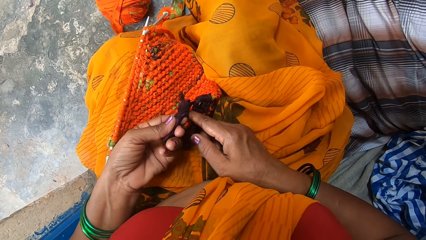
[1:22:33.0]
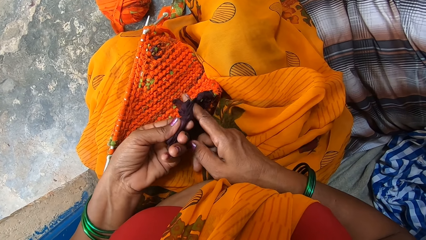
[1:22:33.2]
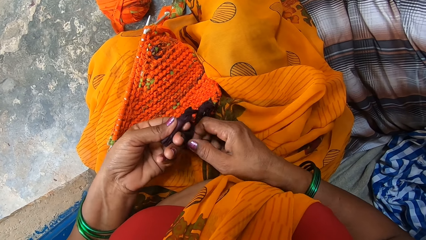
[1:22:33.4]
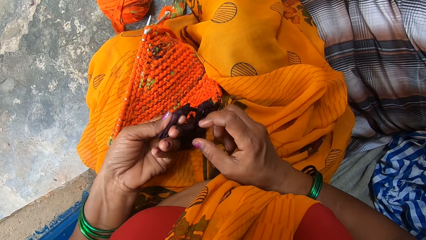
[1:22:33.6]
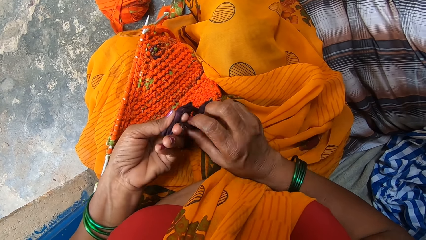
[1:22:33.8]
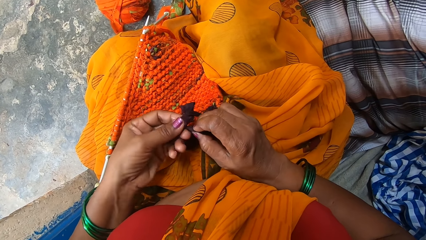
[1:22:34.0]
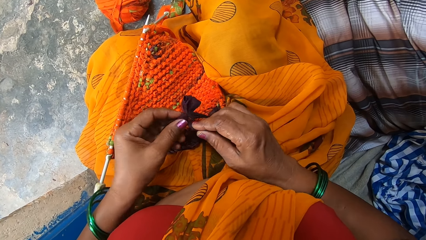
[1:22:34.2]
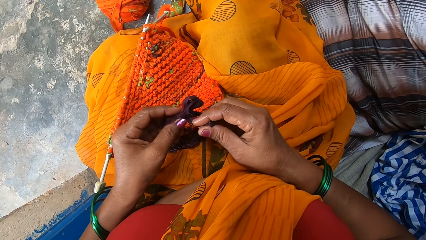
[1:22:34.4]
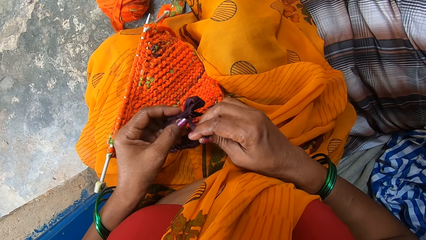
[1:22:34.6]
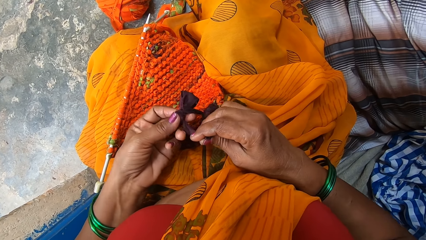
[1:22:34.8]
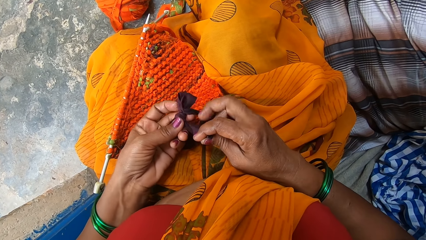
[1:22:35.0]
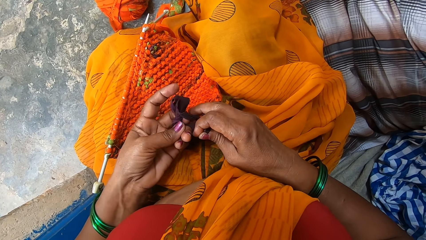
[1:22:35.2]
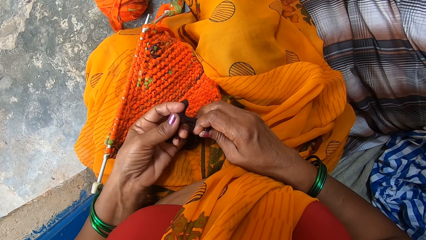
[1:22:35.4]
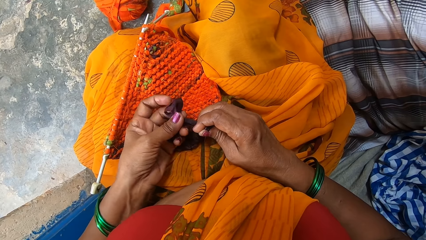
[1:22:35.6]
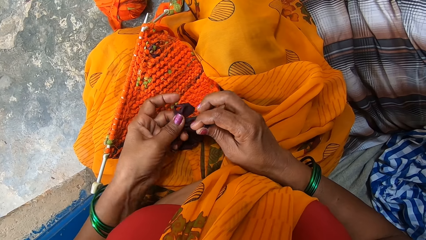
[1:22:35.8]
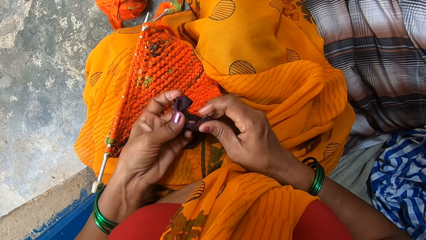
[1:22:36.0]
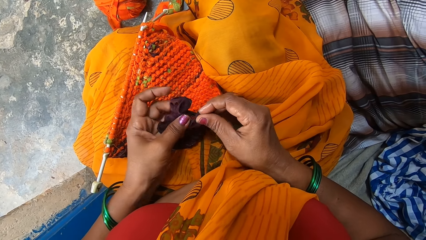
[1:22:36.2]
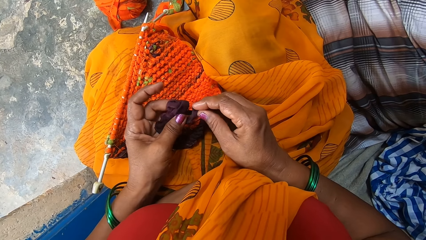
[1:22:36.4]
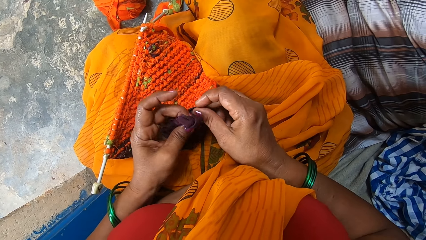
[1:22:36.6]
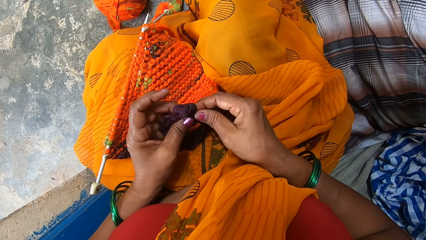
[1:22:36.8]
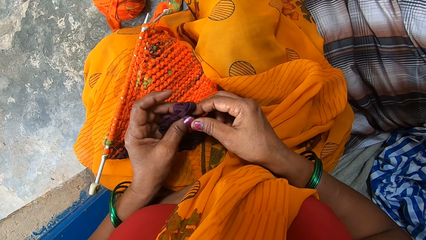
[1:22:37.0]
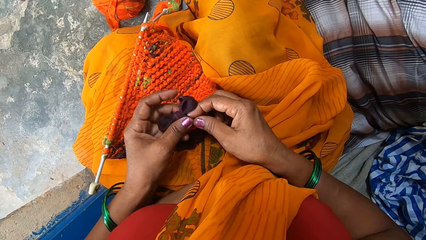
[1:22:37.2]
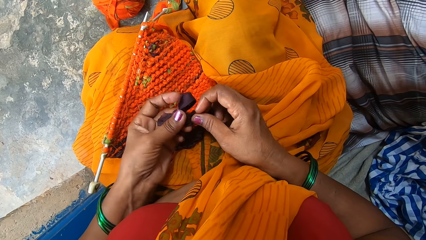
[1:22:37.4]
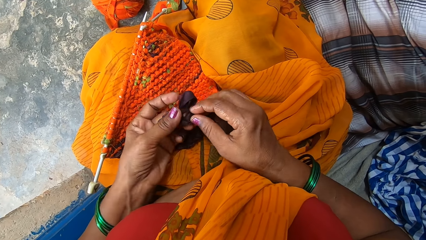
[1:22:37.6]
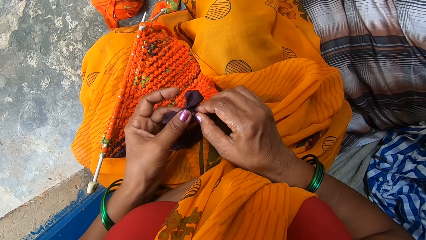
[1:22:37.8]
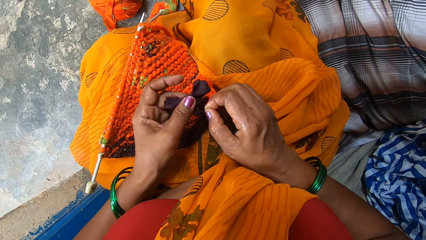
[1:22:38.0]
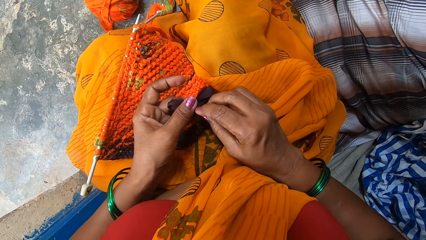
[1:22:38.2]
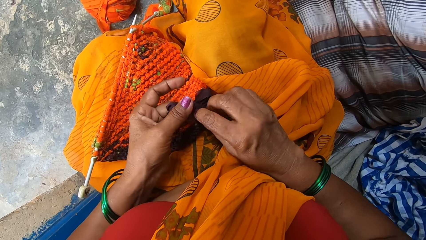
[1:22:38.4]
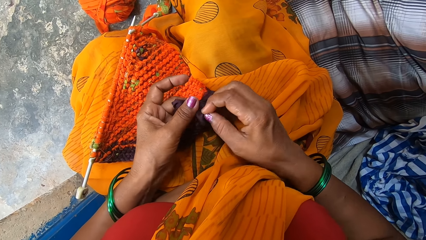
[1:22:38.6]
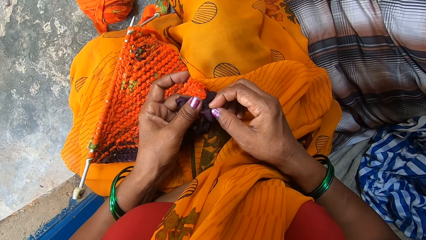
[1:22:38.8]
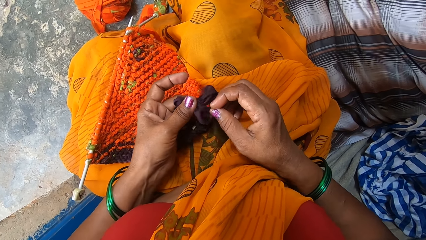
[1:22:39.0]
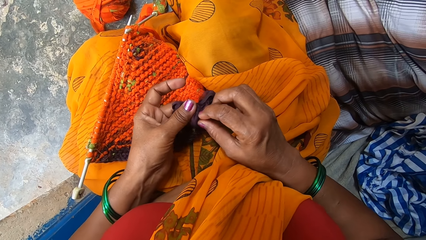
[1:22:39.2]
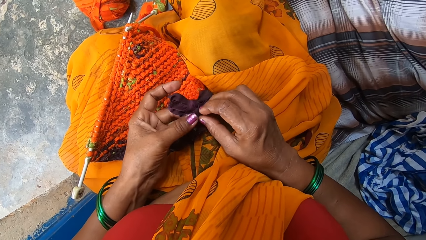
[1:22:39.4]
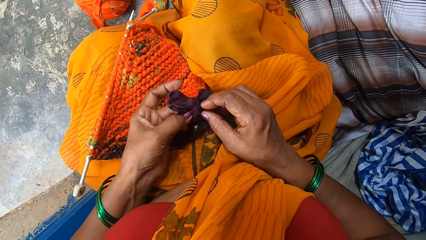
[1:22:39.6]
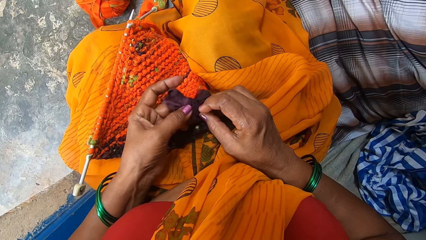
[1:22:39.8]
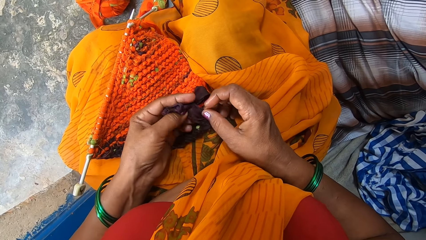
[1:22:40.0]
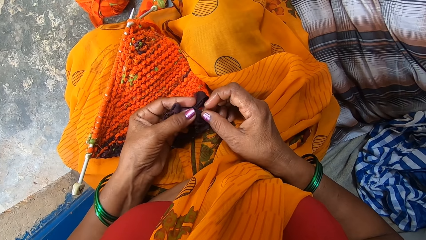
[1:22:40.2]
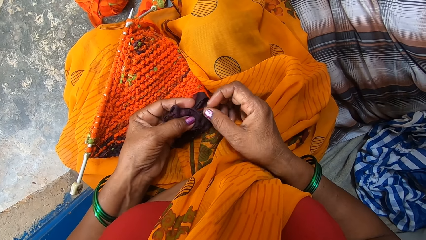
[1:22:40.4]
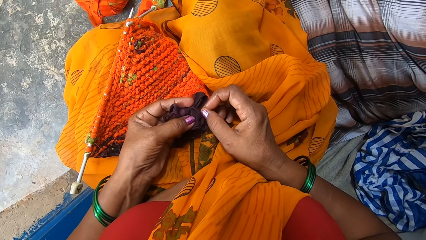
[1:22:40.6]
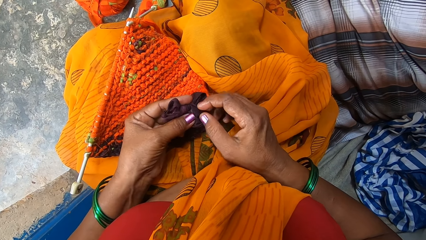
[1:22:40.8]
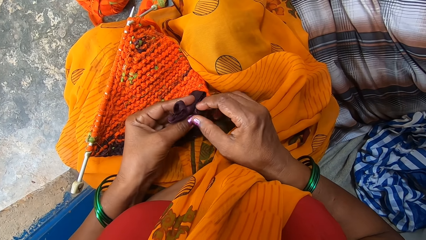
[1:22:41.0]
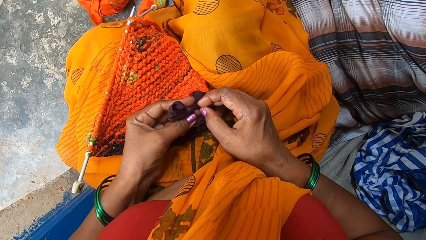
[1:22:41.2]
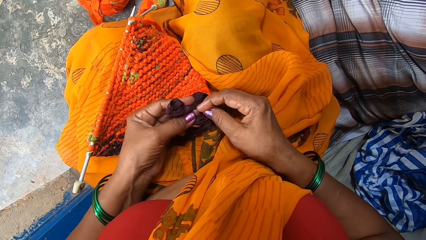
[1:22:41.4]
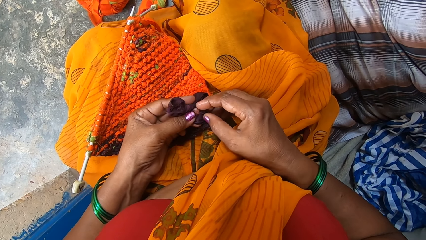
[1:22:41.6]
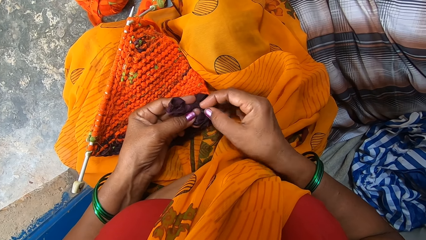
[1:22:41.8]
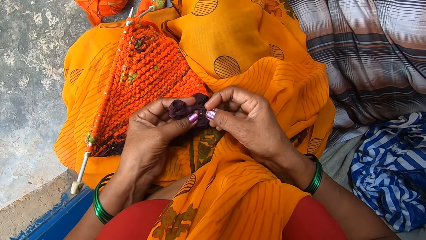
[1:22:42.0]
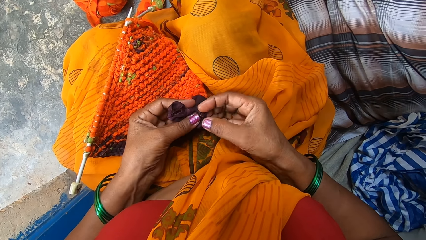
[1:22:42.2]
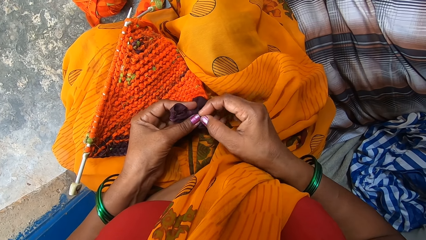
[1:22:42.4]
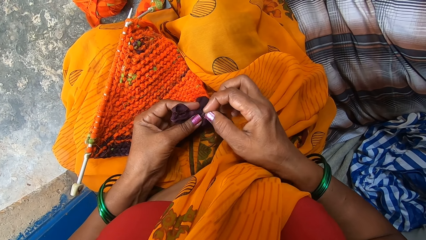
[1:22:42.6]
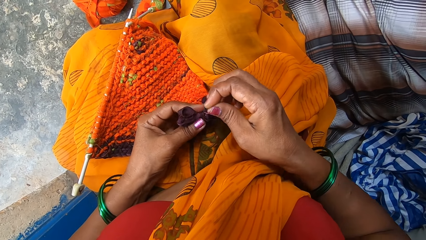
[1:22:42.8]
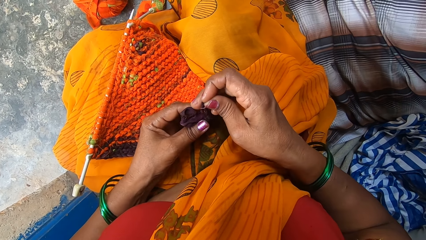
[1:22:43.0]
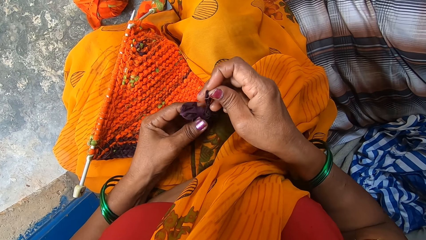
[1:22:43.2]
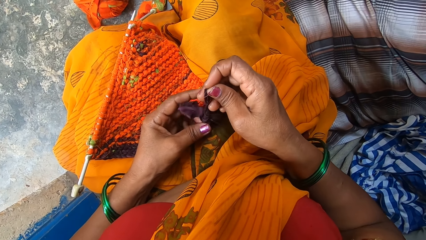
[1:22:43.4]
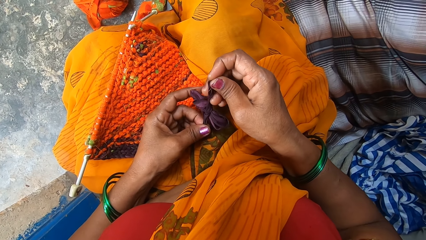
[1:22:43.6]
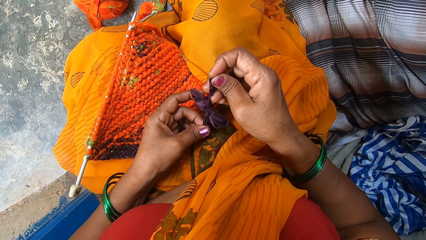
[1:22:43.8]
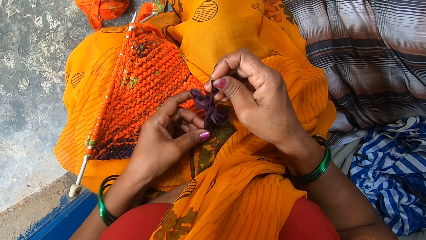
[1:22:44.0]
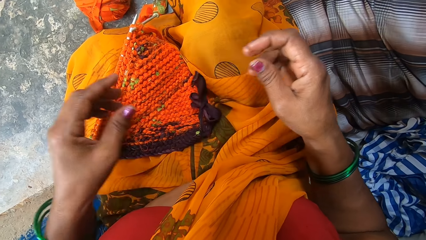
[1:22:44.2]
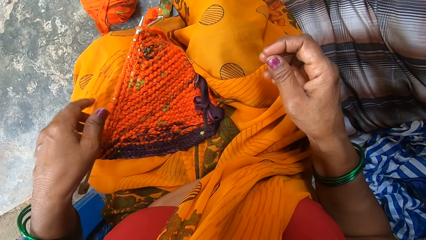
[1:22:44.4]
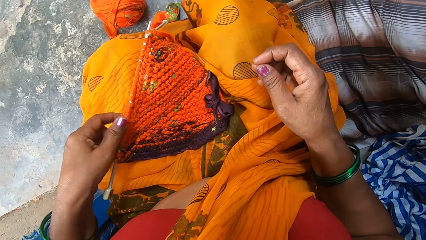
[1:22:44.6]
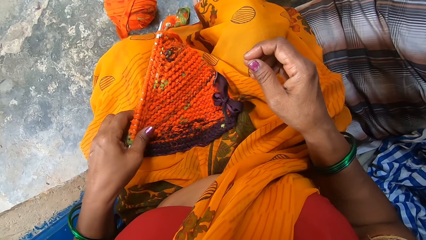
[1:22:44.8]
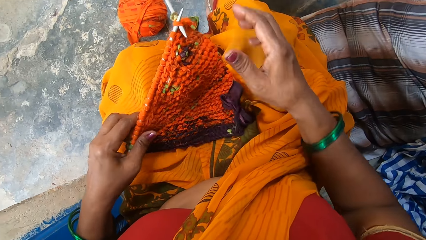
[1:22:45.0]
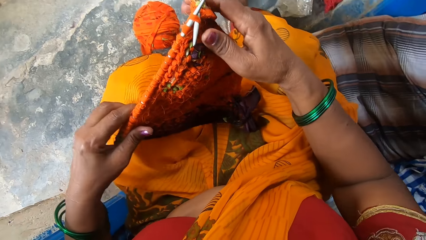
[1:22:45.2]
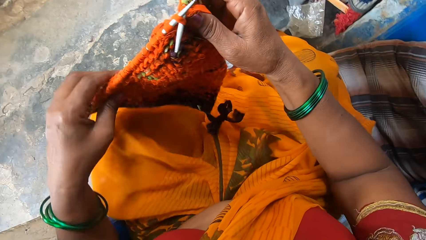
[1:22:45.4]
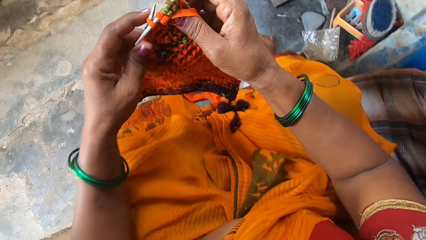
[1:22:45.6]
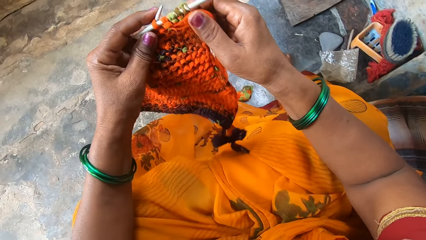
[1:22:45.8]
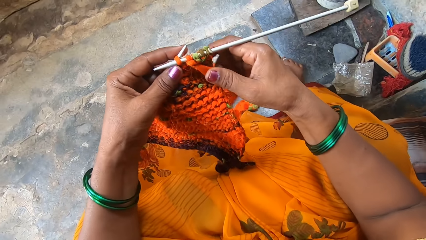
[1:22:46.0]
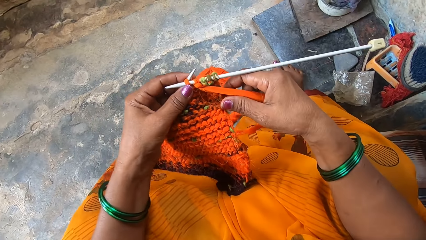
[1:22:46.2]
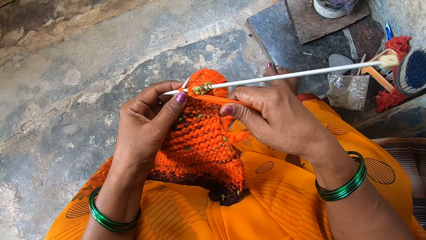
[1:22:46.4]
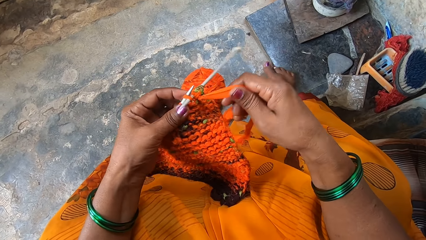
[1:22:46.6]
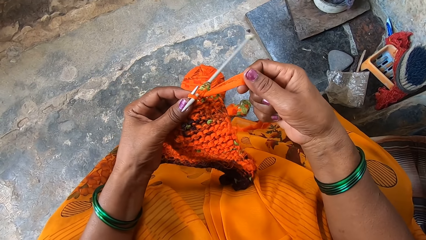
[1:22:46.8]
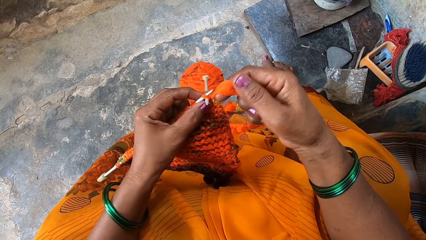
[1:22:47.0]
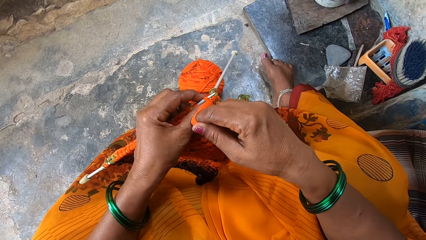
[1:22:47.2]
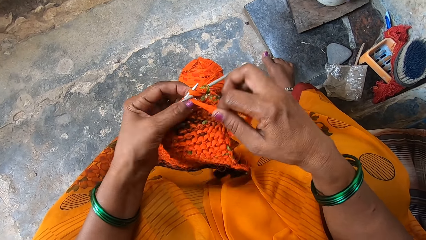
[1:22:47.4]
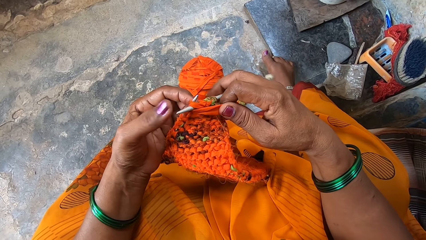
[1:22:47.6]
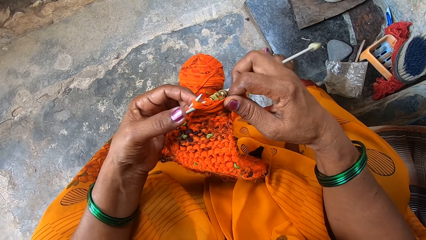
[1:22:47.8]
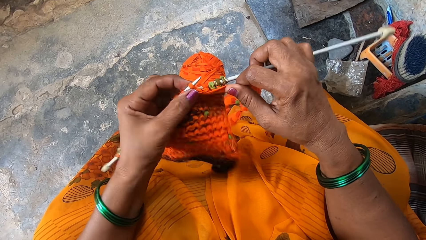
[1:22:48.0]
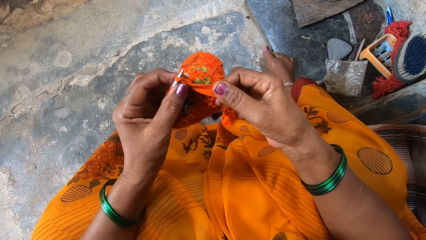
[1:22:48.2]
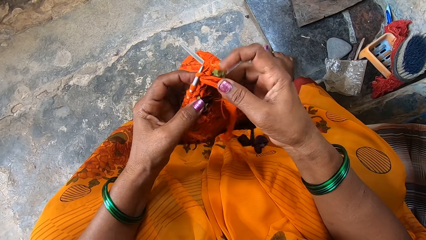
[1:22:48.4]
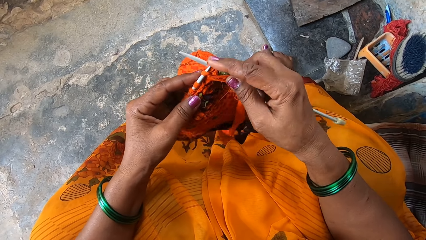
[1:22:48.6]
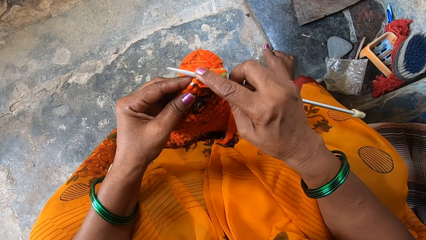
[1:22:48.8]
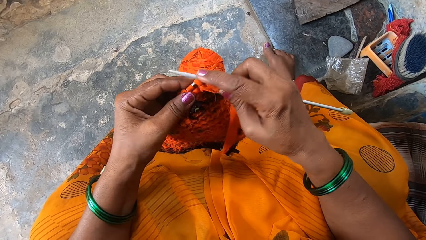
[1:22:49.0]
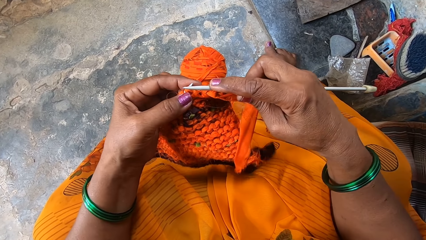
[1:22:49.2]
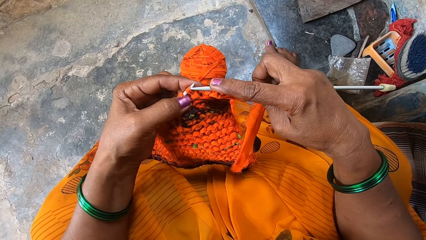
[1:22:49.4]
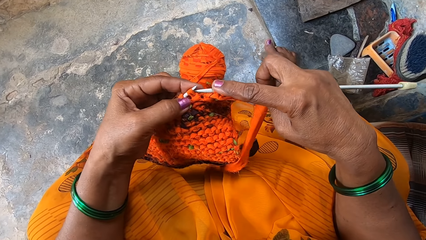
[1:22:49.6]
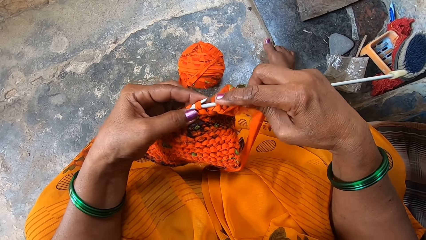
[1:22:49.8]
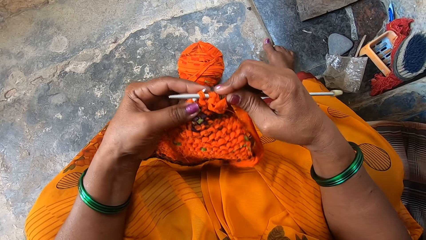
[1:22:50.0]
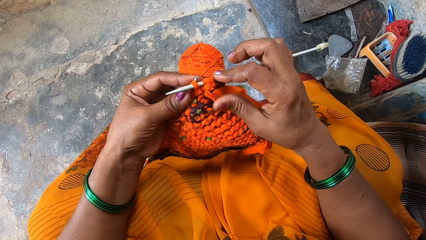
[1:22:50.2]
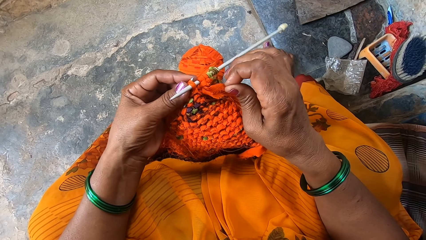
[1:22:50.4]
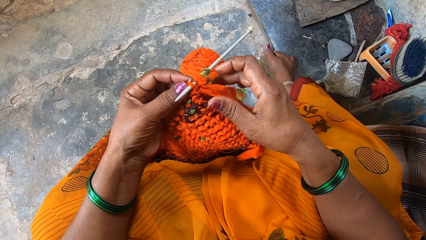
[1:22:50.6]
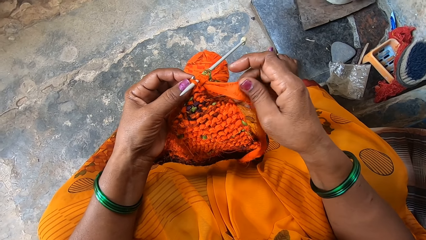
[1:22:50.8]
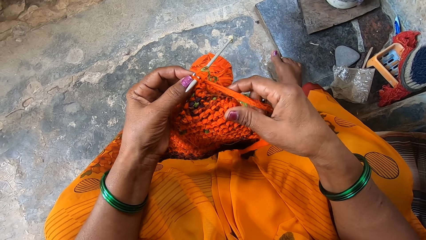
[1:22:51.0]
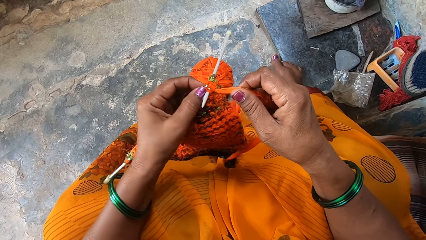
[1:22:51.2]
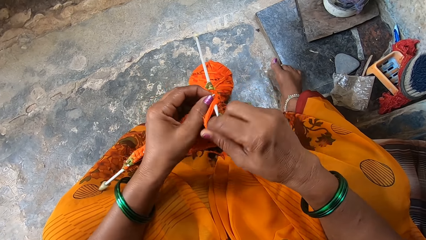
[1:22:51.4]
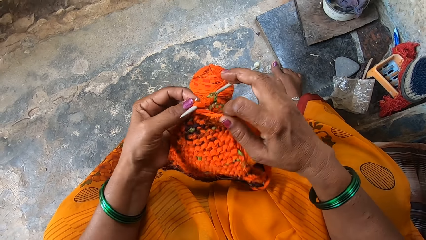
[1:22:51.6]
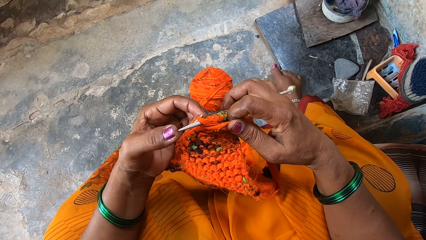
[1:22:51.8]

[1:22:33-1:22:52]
The camera wearer picks the yarn from her lap. She knits a garment using two needles.
